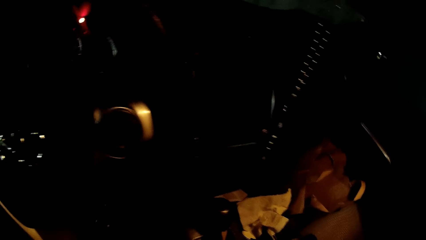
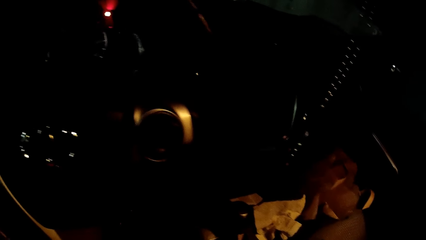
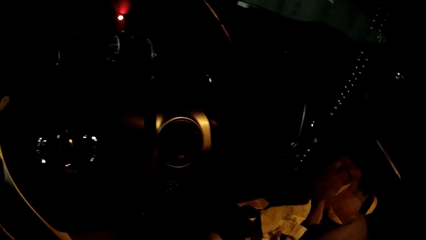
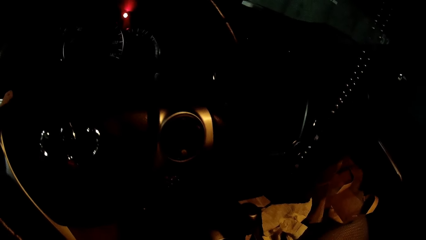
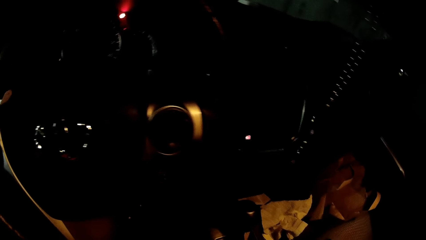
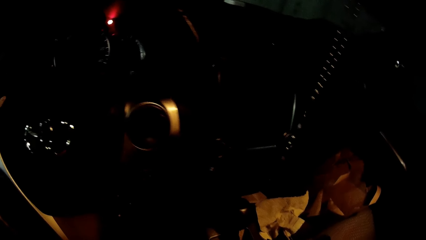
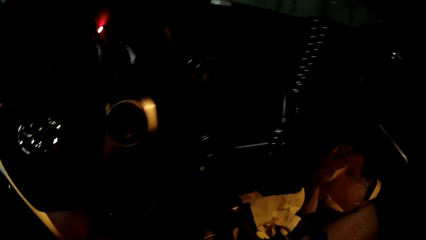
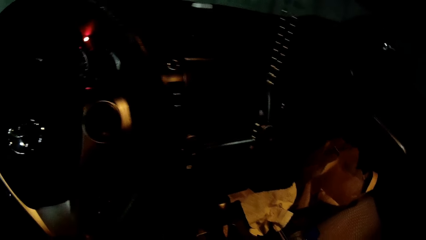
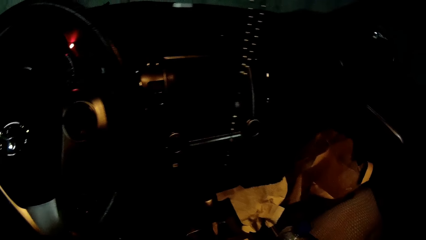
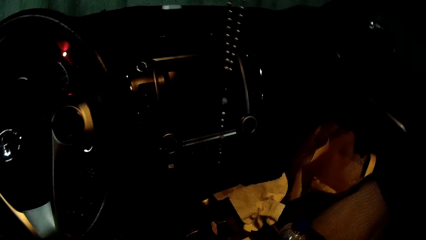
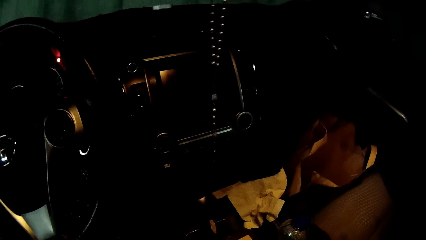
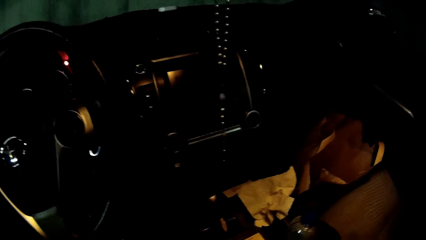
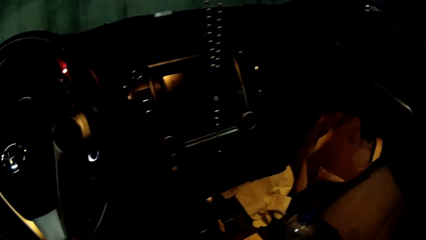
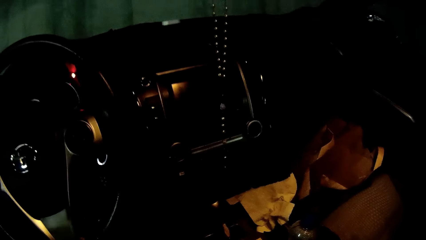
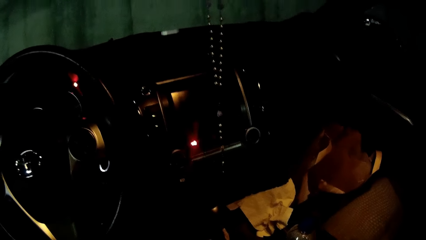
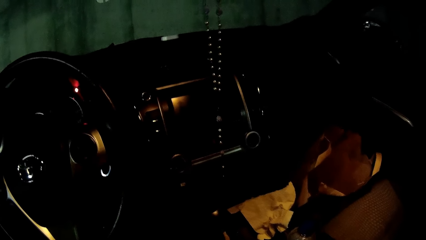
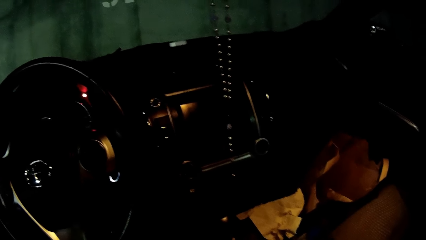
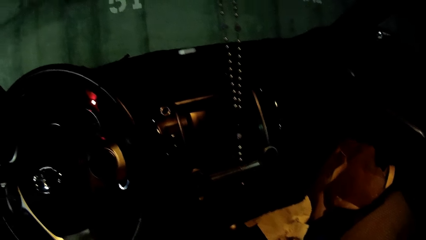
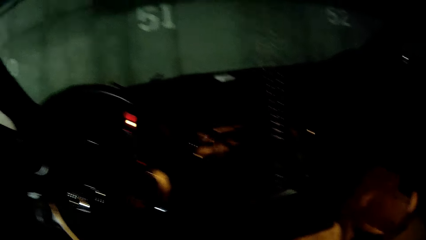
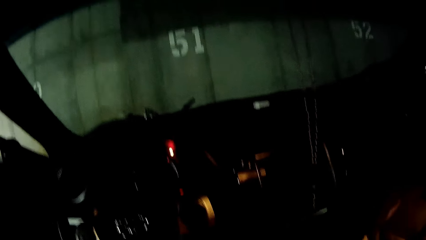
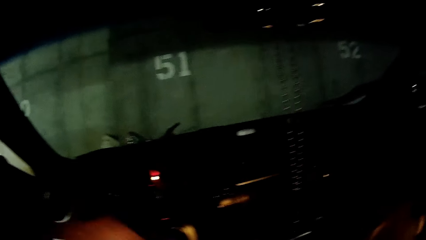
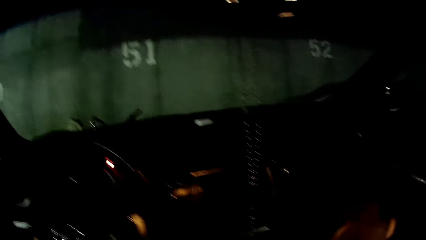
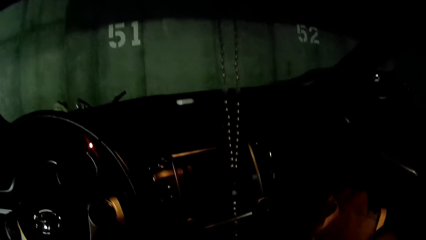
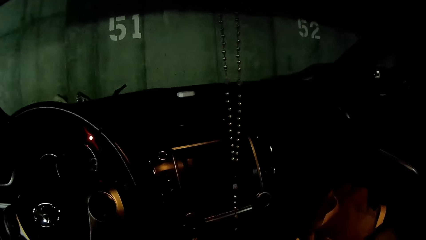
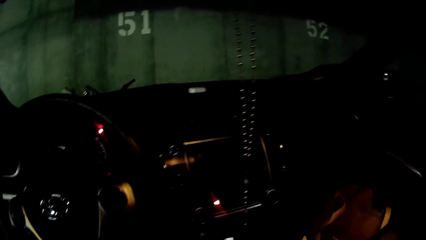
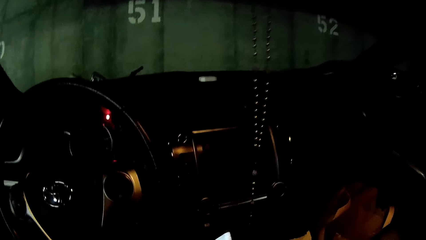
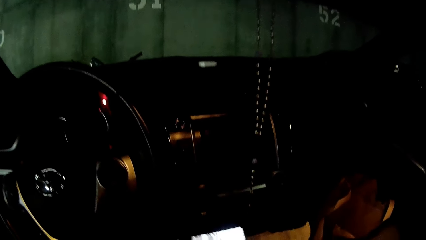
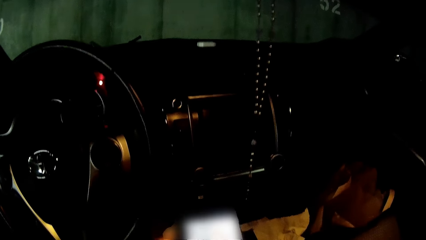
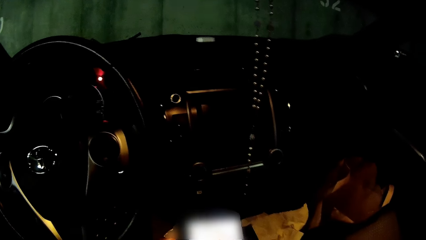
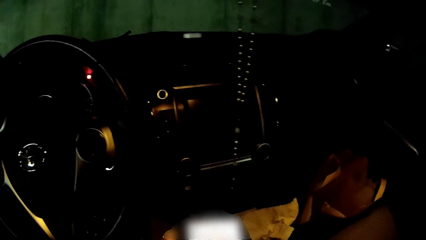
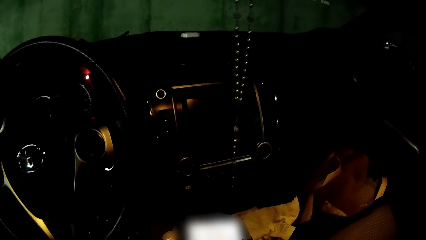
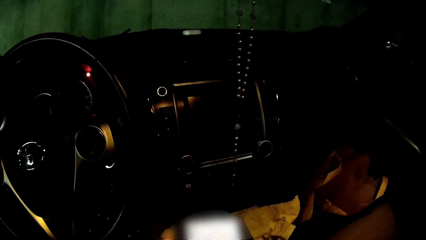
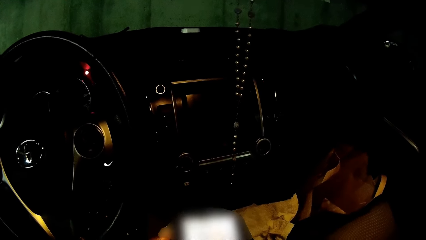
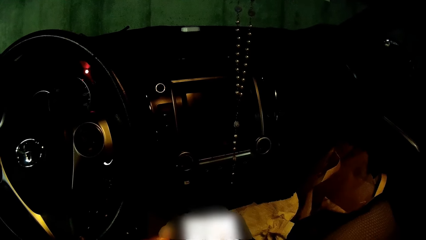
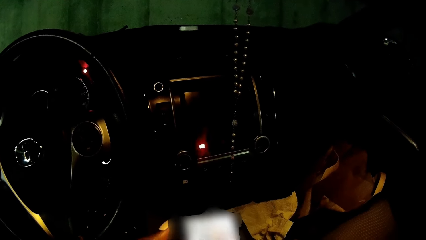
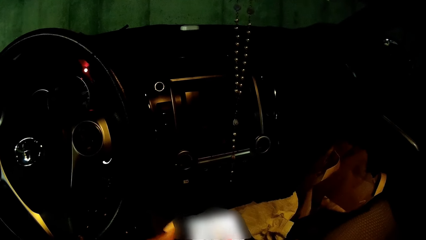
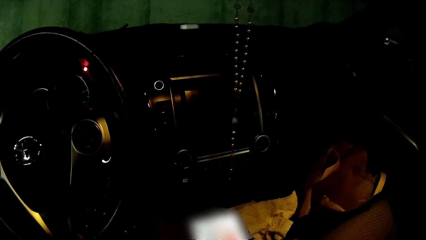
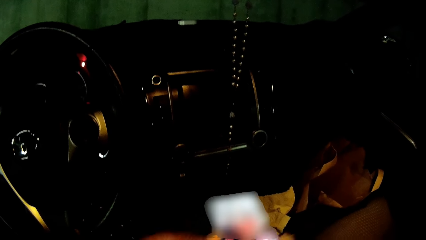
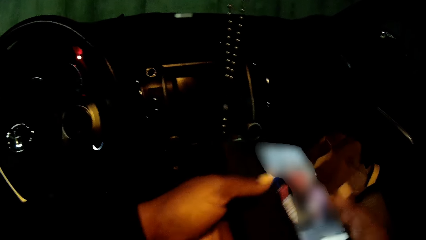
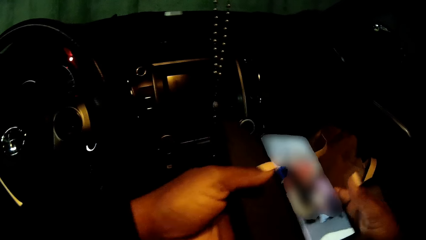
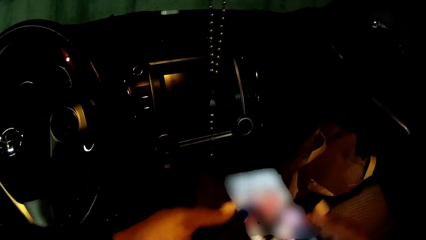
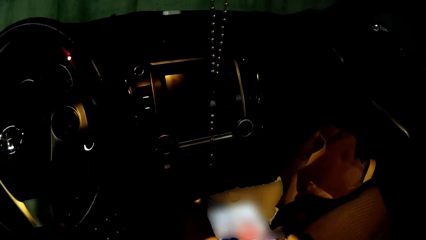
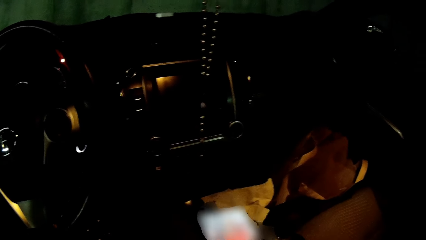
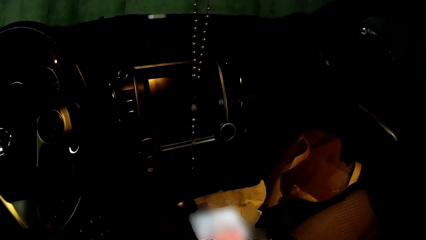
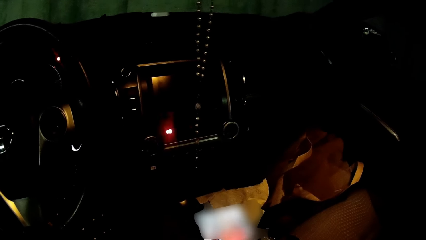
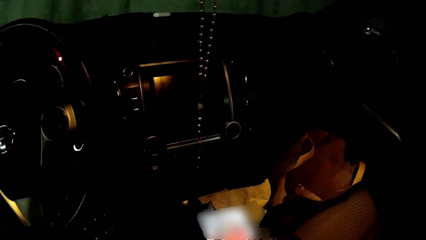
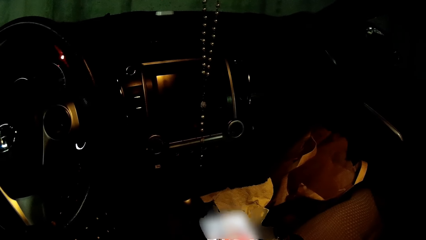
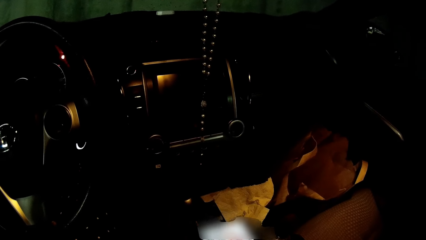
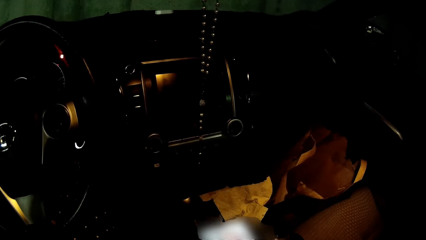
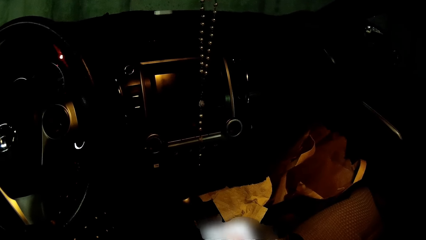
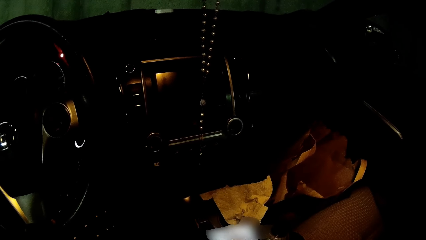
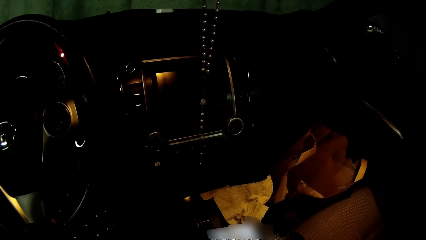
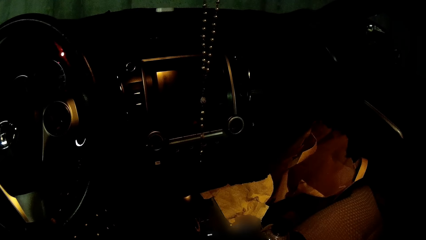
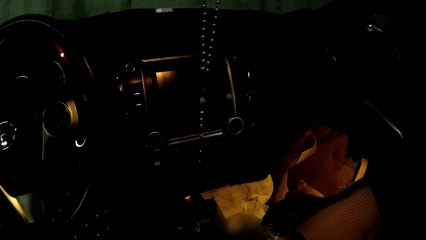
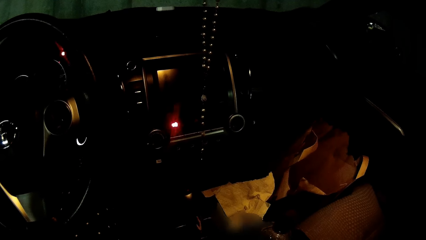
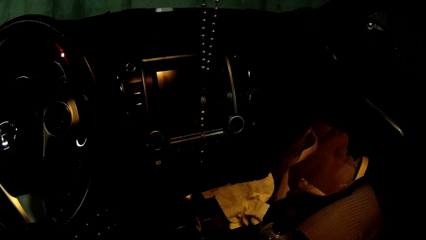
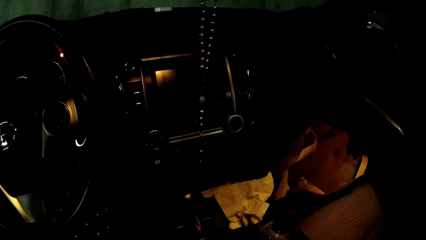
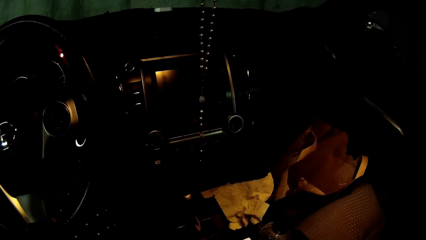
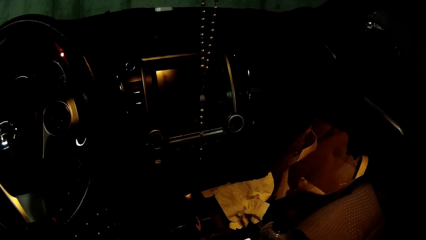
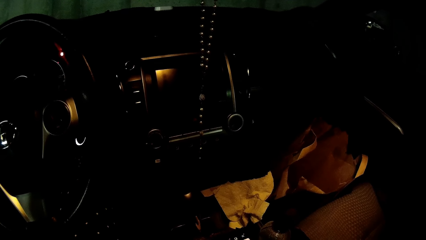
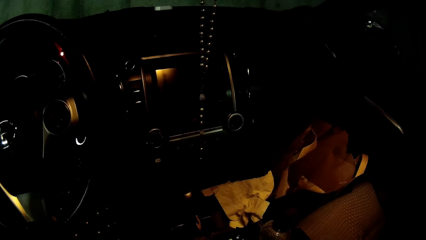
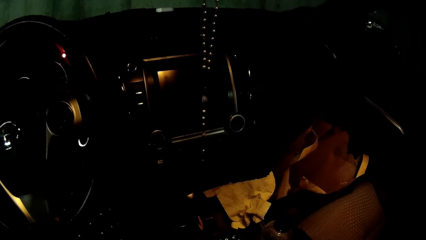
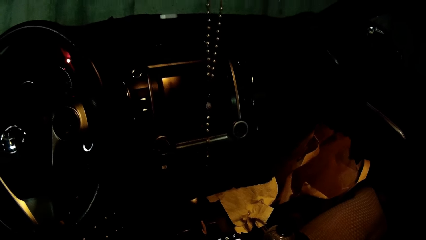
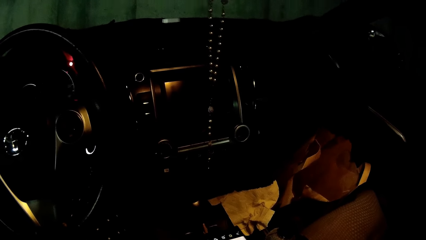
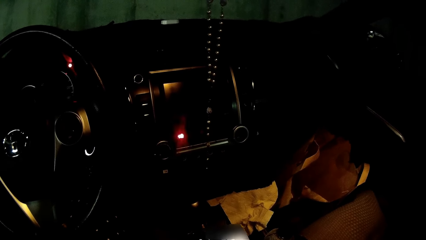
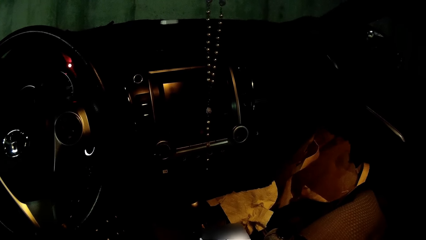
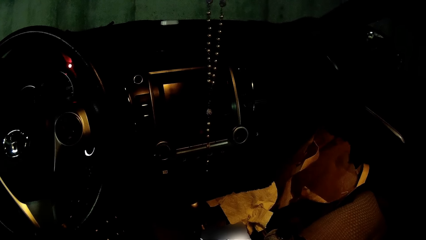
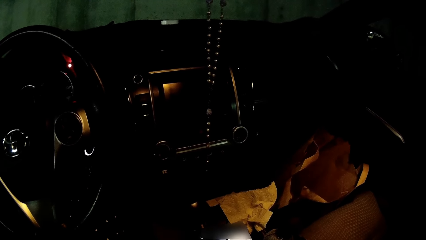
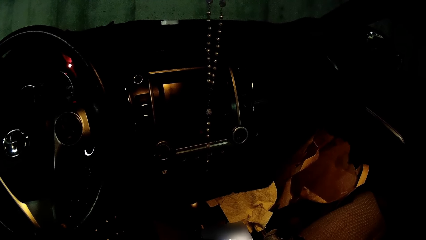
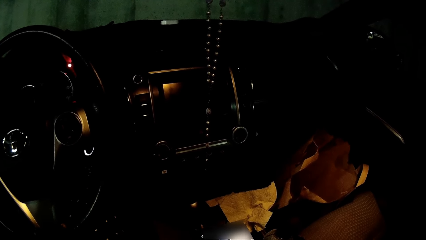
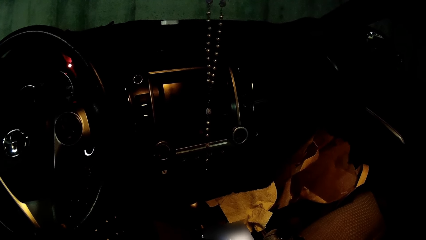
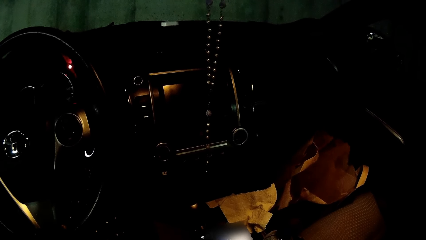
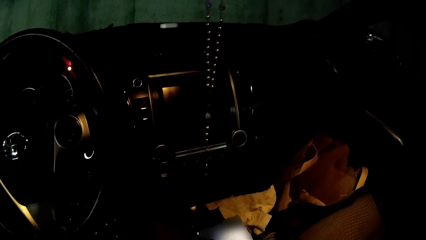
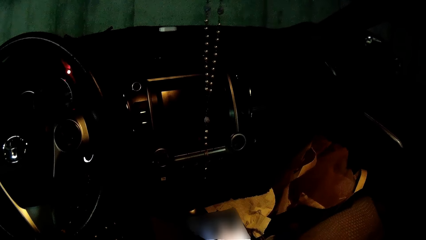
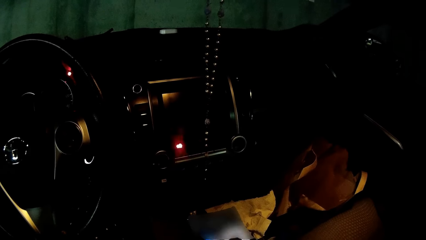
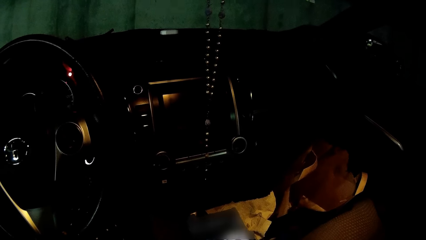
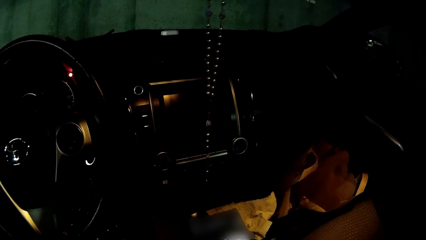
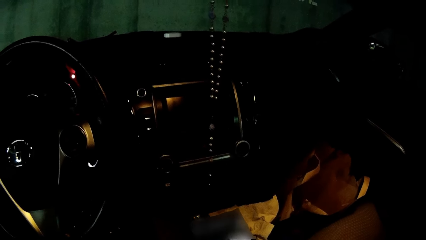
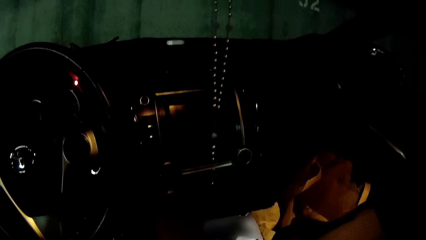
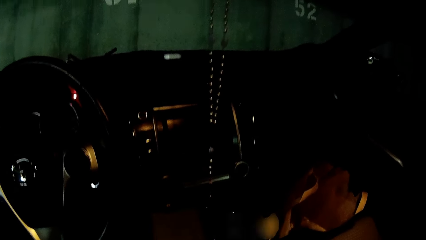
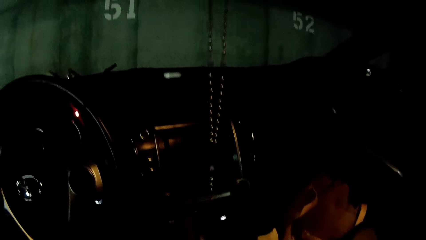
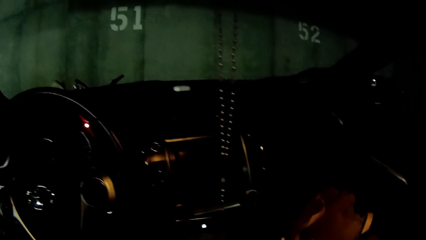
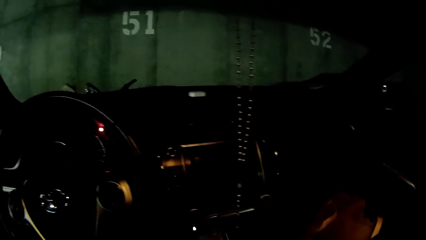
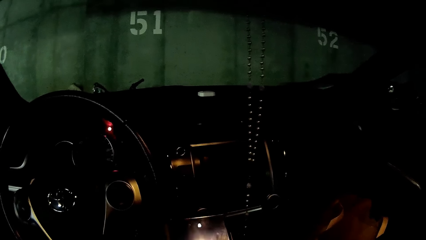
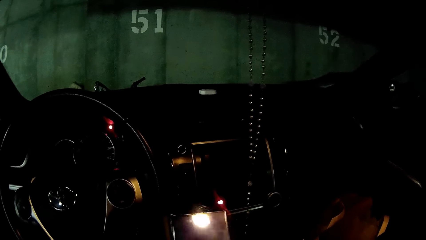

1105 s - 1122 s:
The camera wearer operates her phone with her hands.
